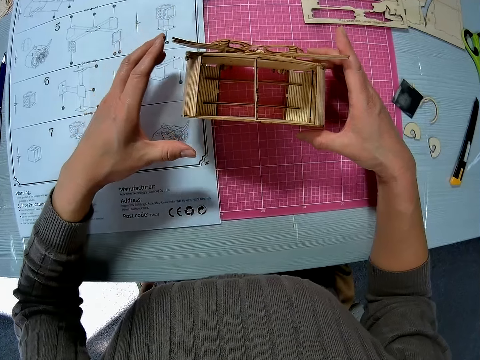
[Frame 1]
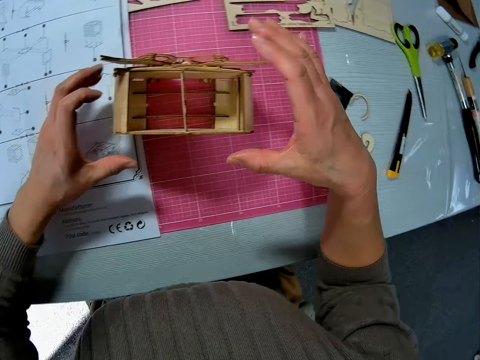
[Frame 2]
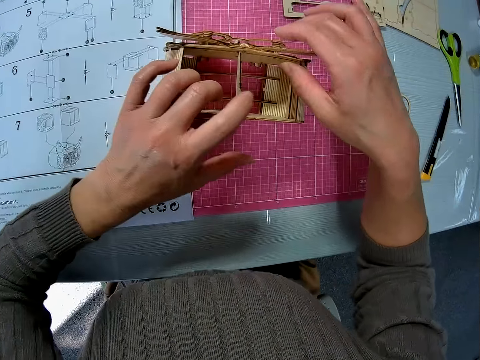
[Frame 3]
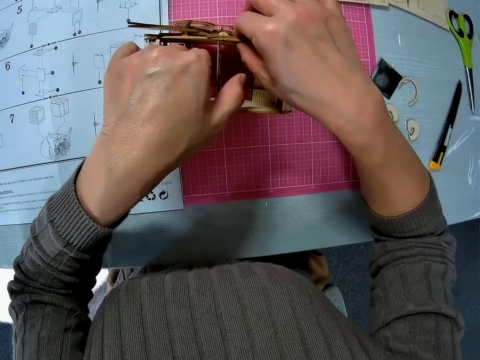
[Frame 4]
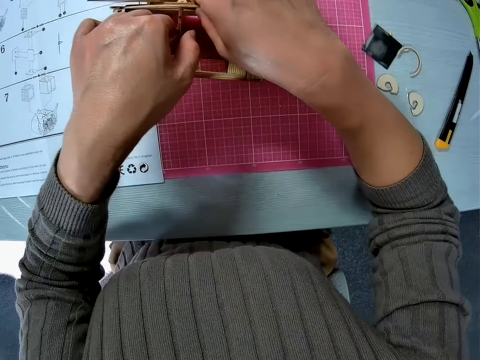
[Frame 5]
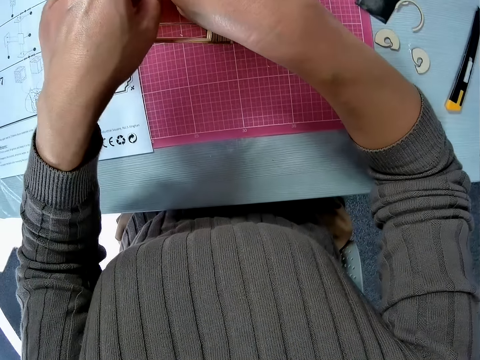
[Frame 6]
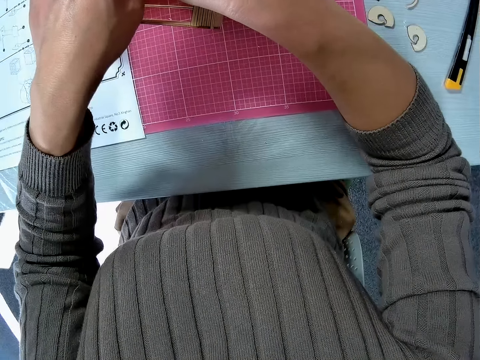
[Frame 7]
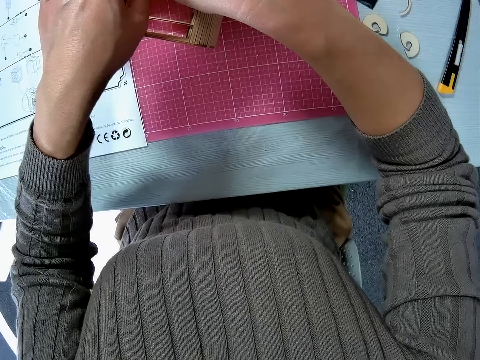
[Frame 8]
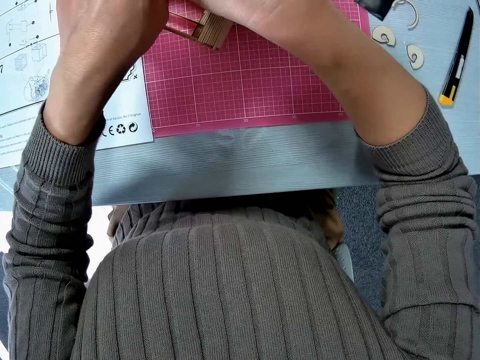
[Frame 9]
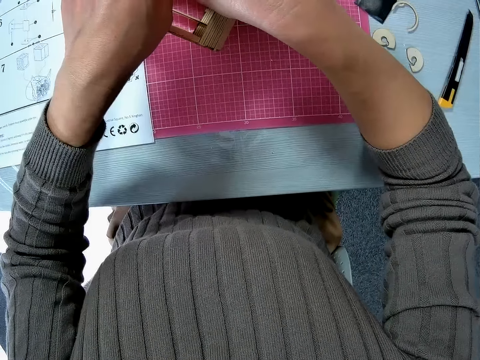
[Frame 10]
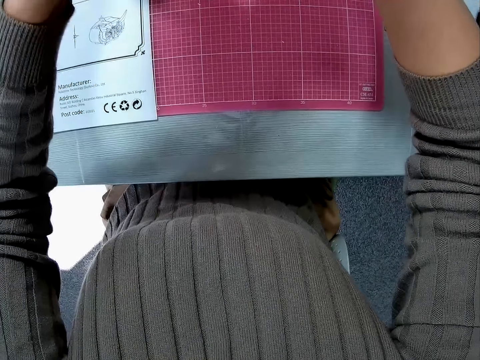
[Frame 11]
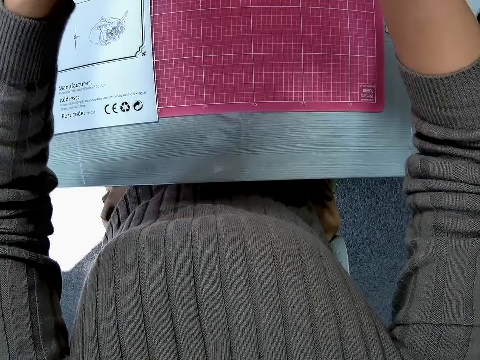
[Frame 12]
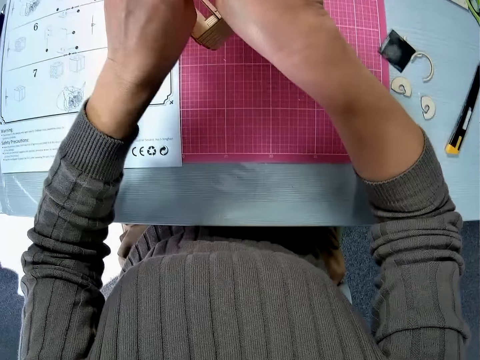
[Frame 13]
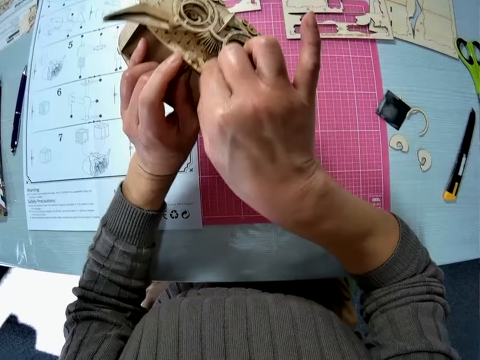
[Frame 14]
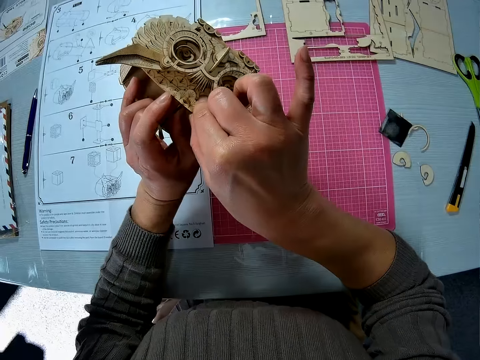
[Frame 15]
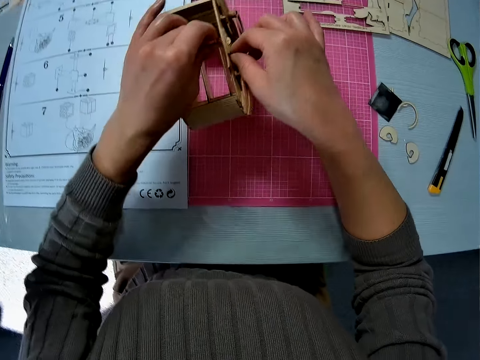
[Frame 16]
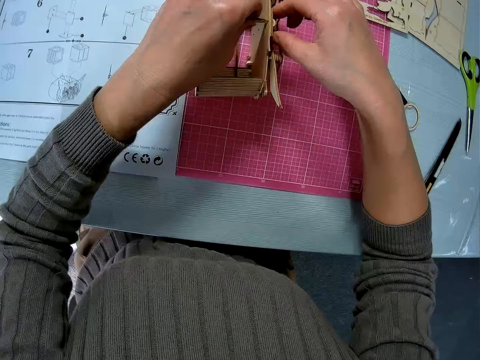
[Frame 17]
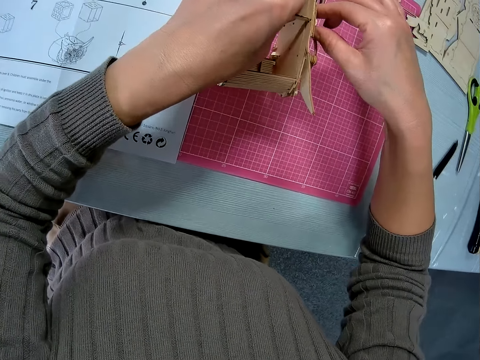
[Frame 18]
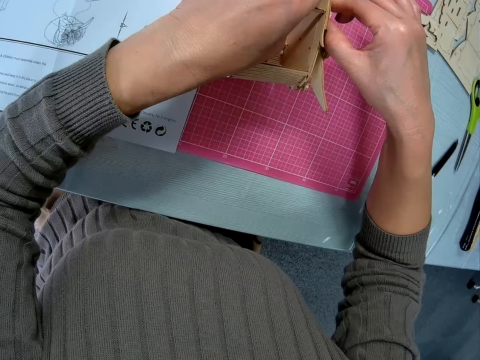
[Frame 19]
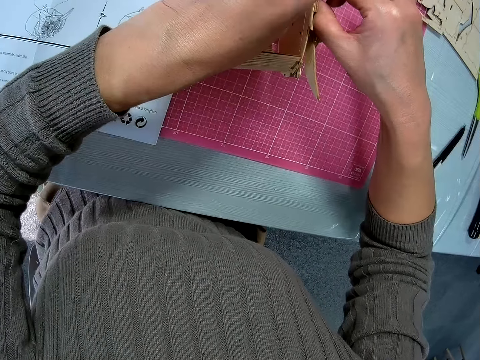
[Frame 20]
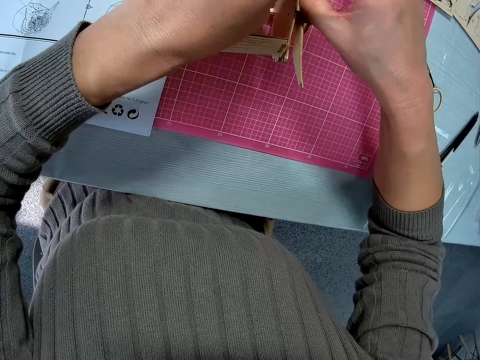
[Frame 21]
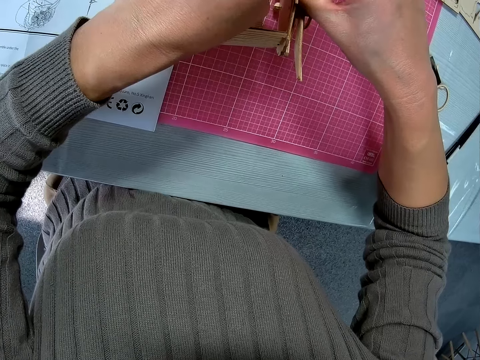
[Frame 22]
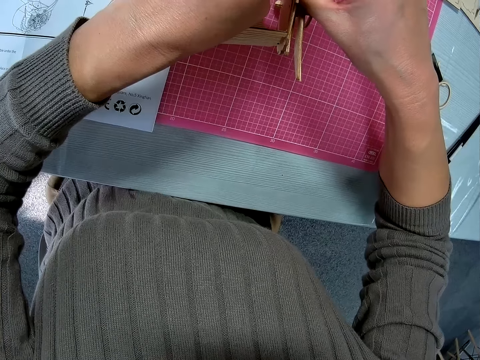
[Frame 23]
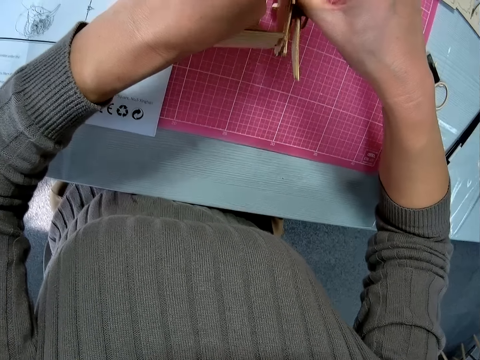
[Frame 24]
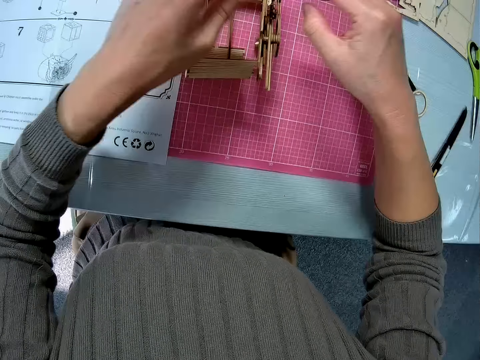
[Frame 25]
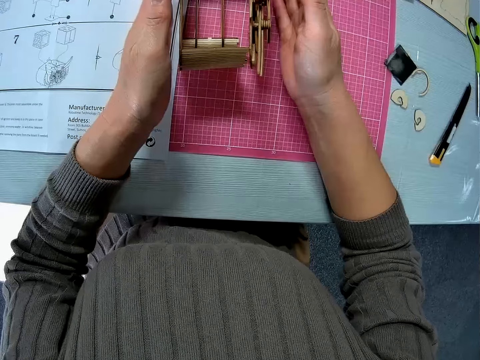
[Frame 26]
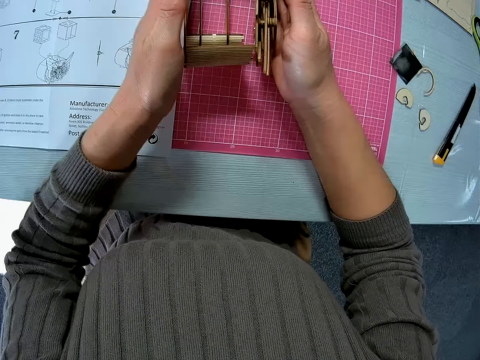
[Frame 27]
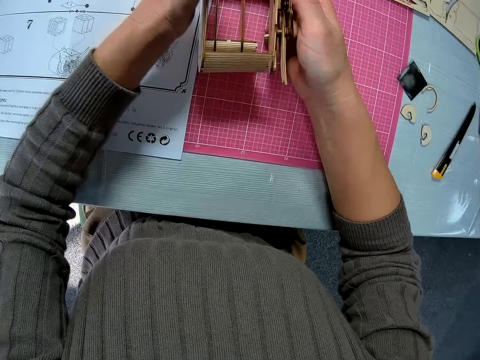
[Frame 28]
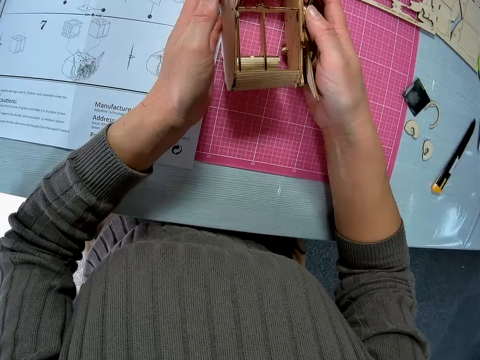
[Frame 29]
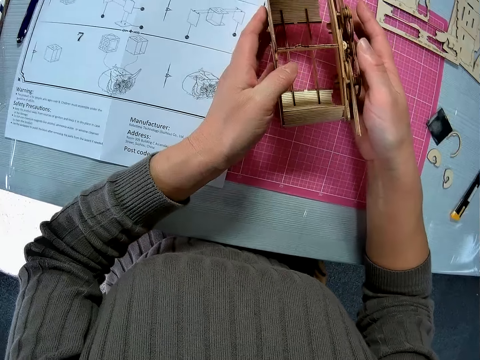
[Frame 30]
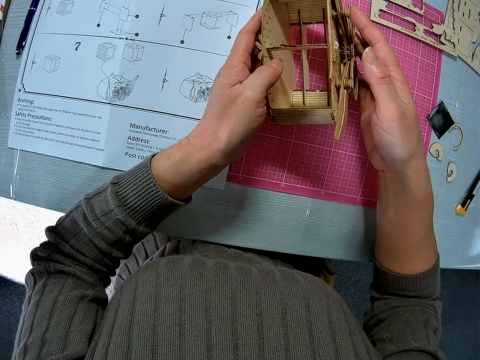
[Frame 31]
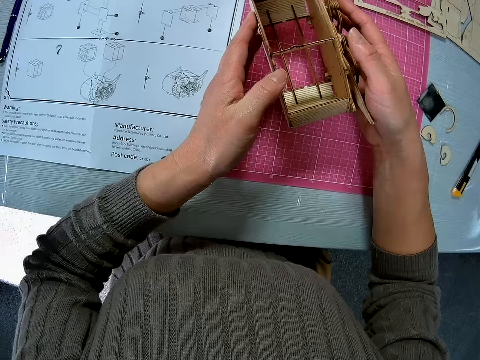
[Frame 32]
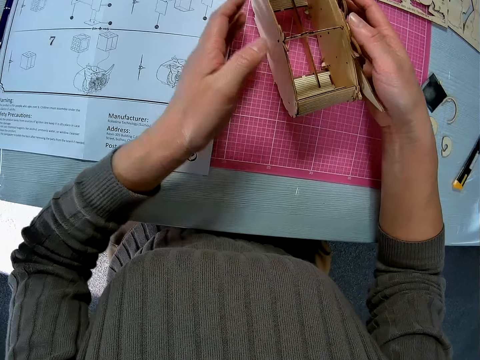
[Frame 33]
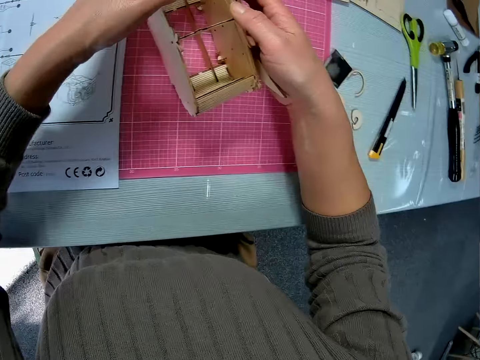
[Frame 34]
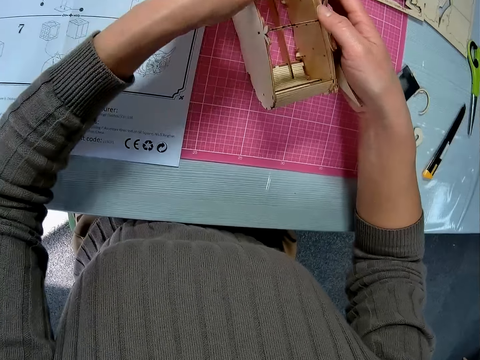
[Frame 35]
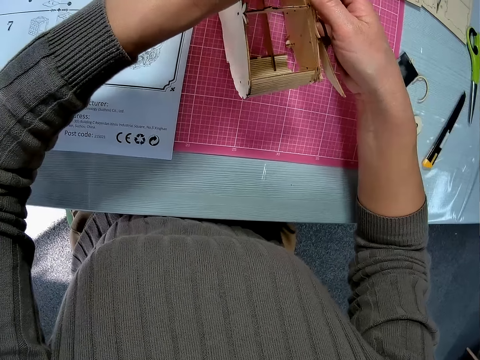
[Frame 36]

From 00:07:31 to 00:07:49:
The camera wearer puts the wooden craft of something on the cutting mat. They hold the wooden craft of something. They move the camera. They pick up the wooden craft of something. They hold the wooden craft of something. They put the wooden craft of something on the cutting mat. They hold the wooden craft. They move the hands from the wooden craft of something. They hold the wooden craft of something. They stare at the wooden craft of something.

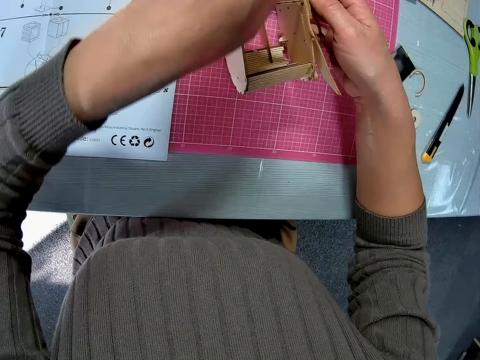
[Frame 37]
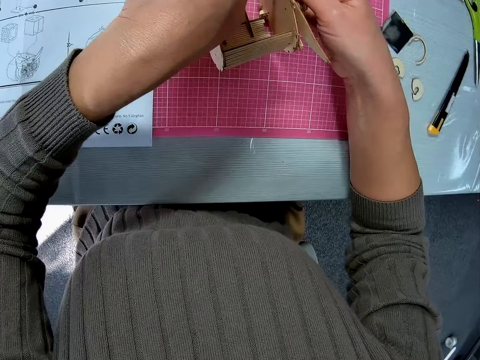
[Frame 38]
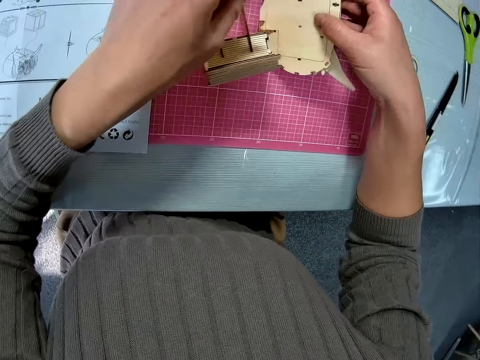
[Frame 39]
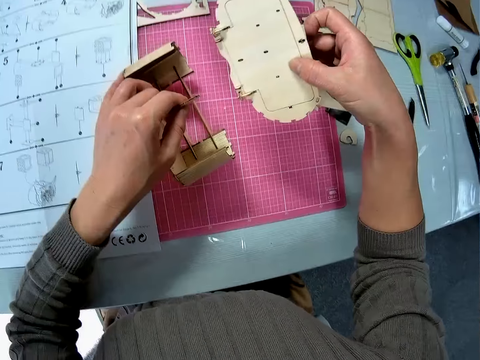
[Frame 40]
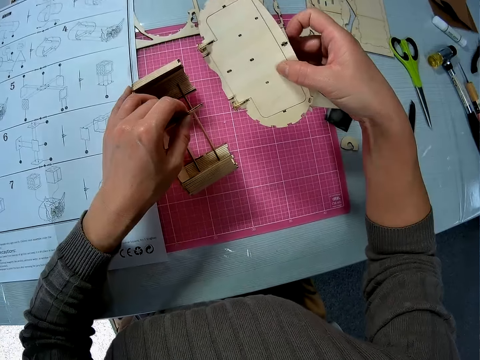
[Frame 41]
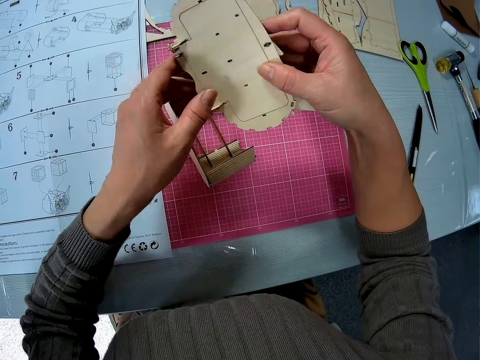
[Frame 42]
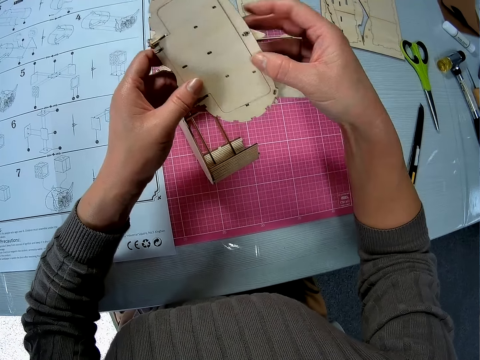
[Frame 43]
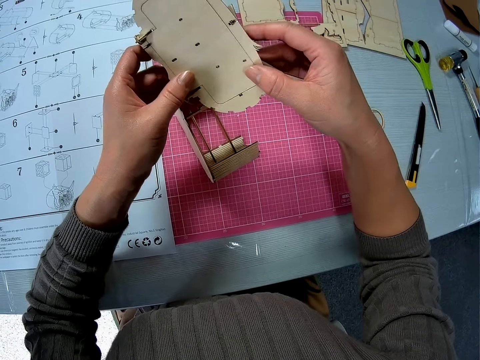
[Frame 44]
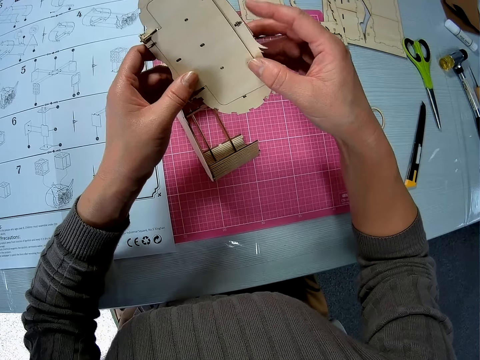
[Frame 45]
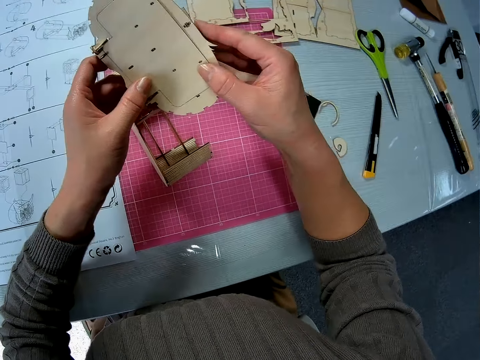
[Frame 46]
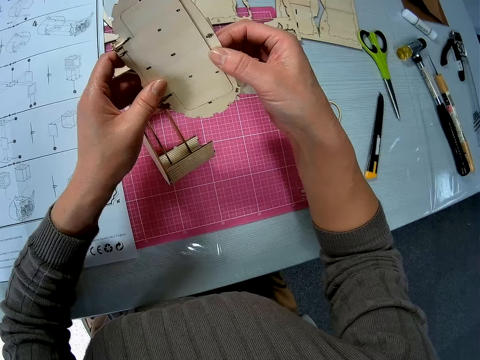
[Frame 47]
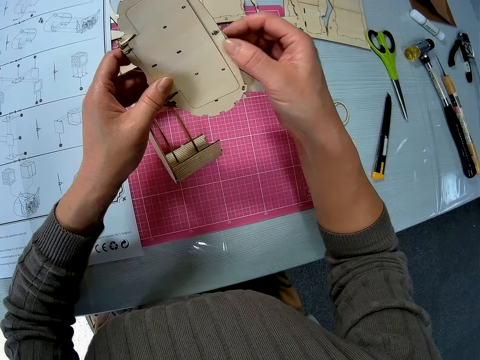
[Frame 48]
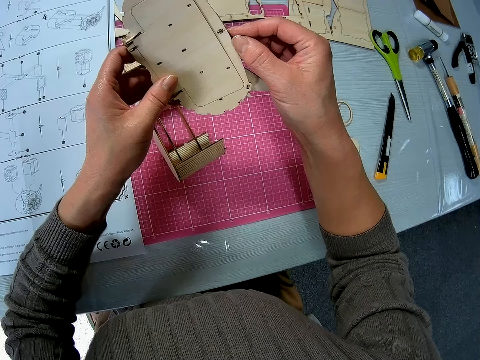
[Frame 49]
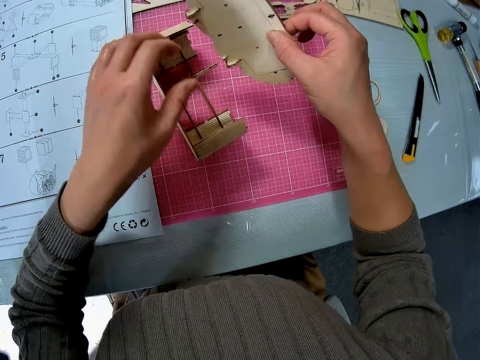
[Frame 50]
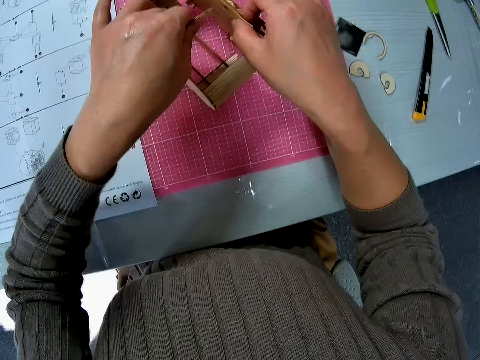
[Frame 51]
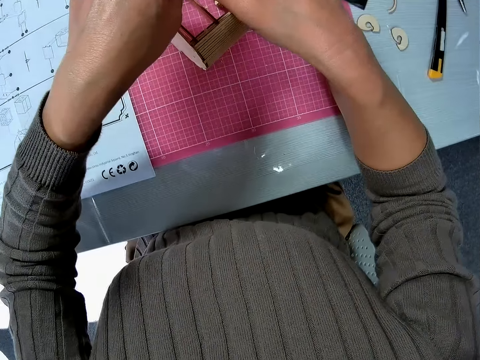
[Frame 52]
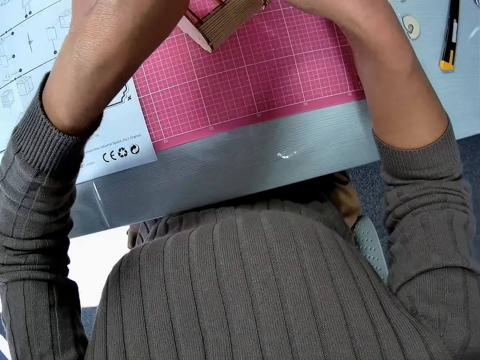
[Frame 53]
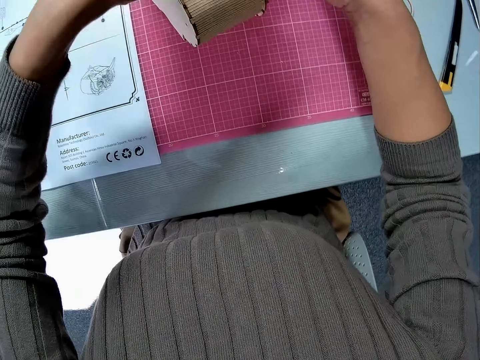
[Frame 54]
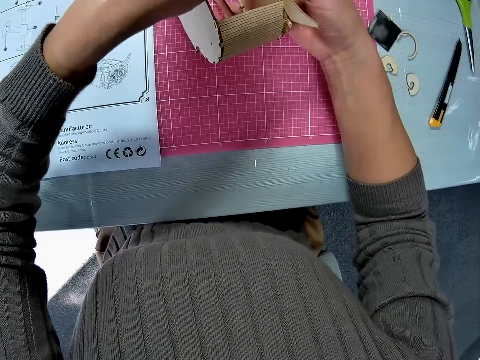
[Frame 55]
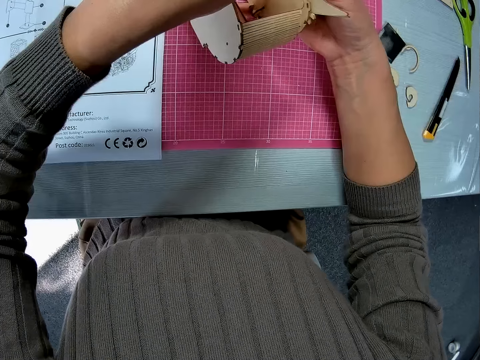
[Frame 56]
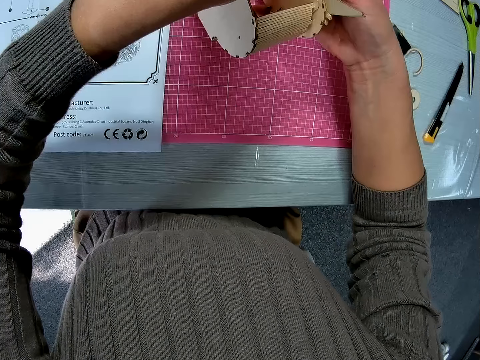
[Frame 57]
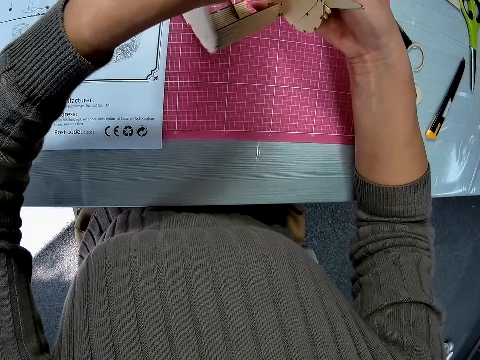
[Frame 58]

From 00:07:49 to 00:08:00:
The camera wearer separates the wooden crafts. They hold the wooden craft. They stare at the wooden craft. They fix the wooden crafts together. They separate the wooden crafts.
